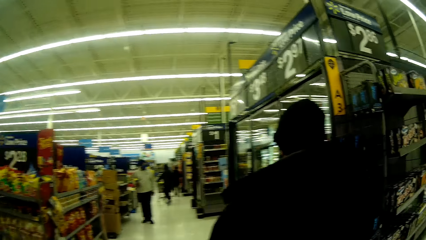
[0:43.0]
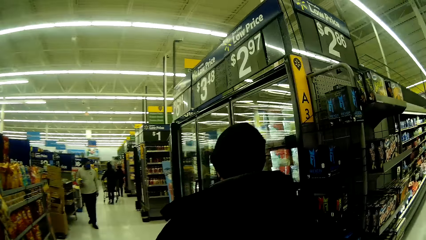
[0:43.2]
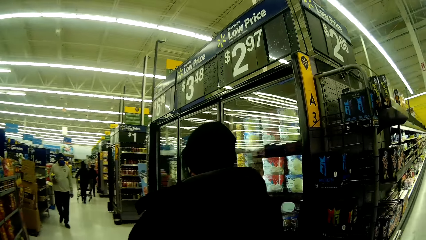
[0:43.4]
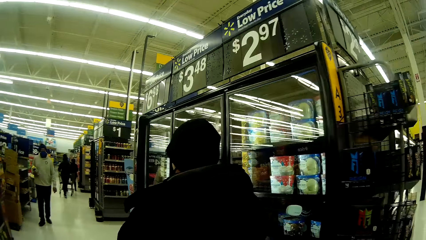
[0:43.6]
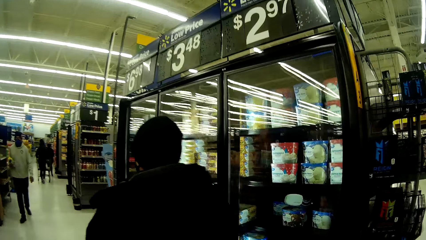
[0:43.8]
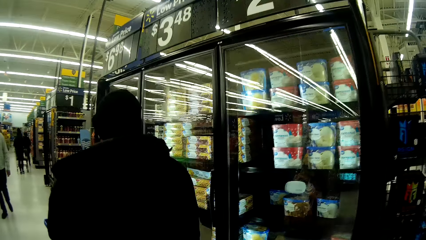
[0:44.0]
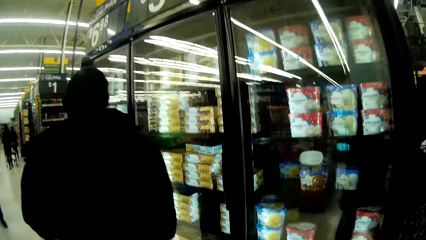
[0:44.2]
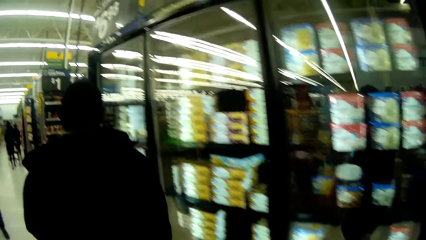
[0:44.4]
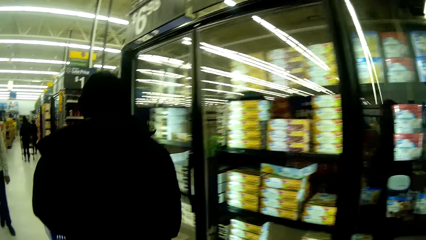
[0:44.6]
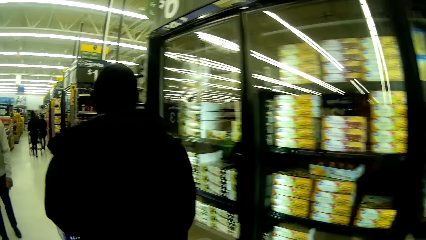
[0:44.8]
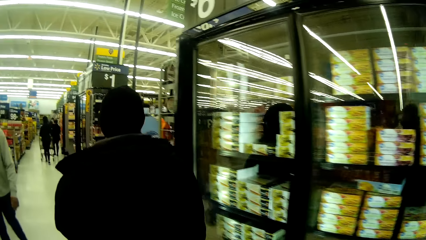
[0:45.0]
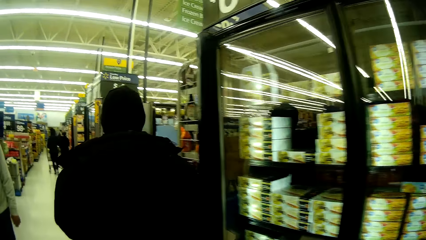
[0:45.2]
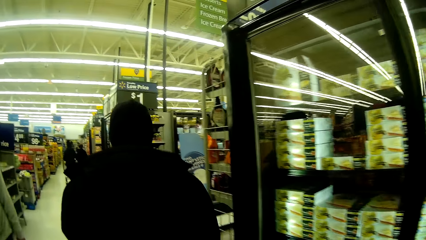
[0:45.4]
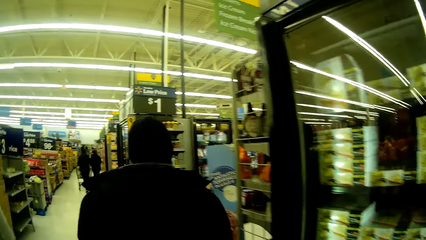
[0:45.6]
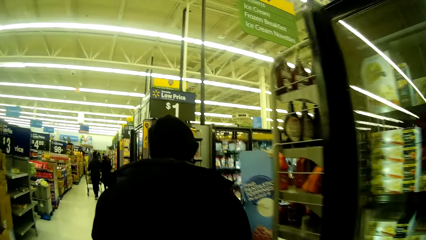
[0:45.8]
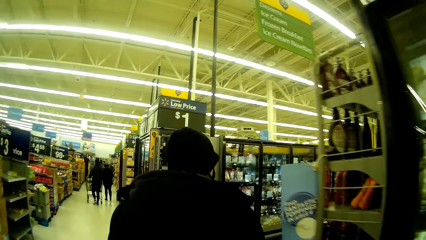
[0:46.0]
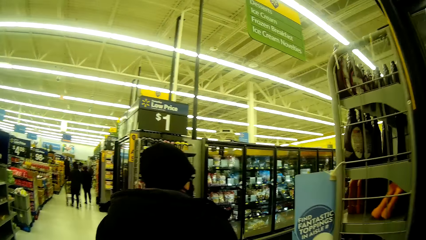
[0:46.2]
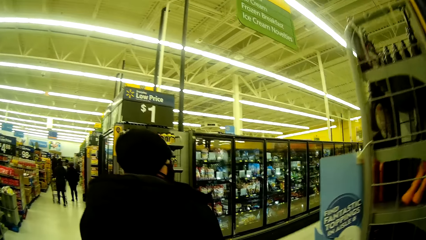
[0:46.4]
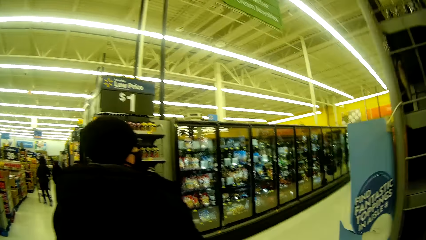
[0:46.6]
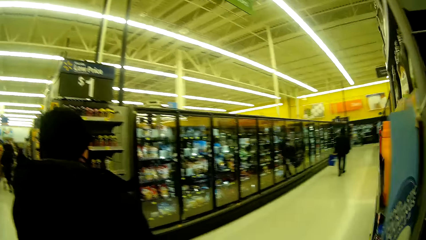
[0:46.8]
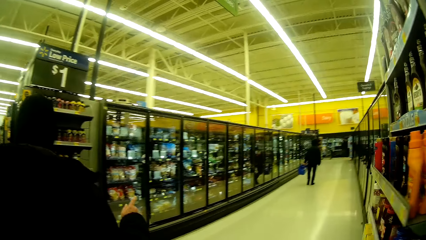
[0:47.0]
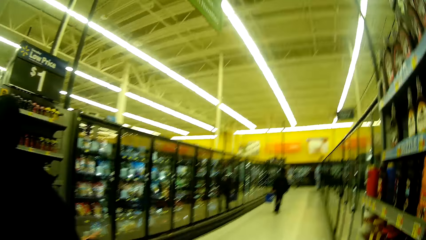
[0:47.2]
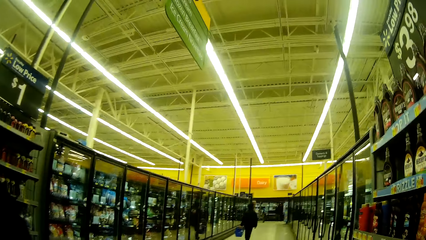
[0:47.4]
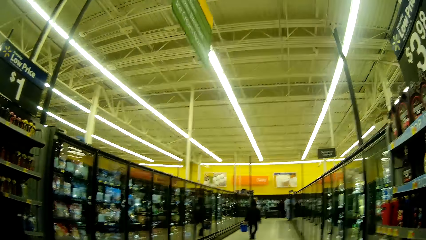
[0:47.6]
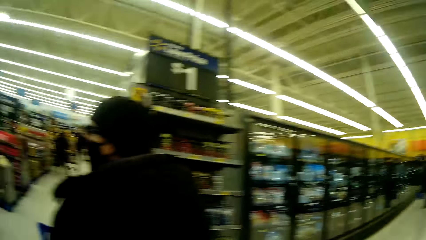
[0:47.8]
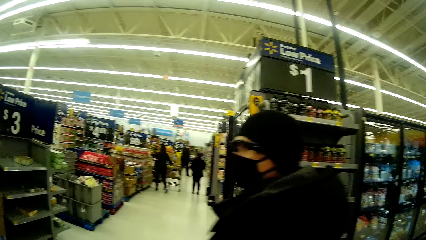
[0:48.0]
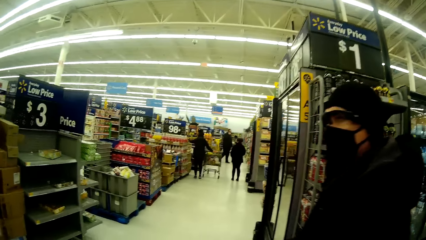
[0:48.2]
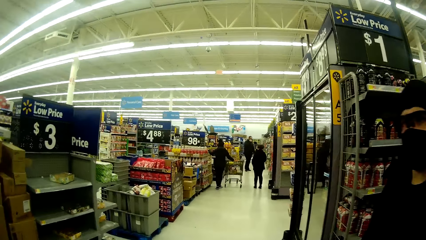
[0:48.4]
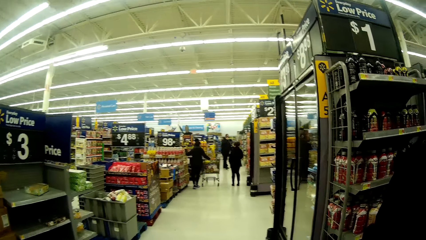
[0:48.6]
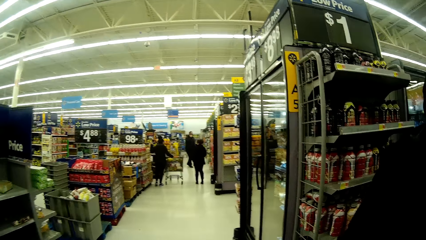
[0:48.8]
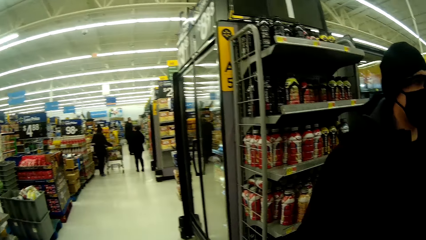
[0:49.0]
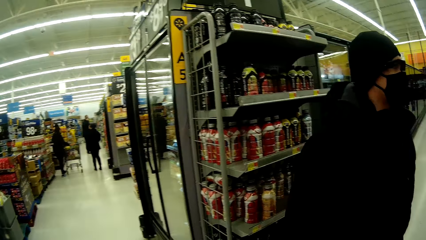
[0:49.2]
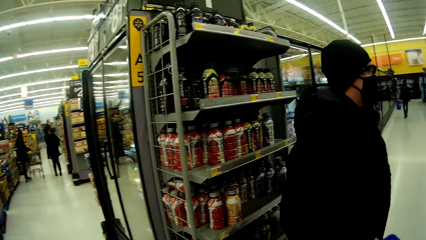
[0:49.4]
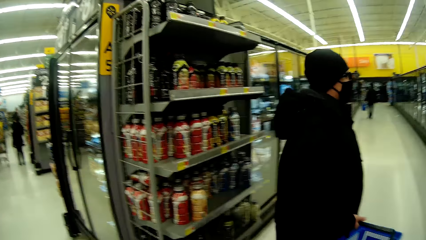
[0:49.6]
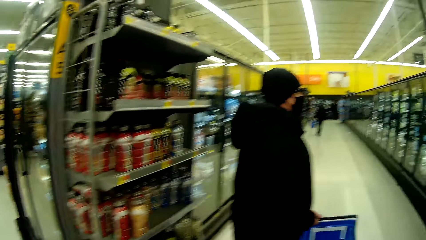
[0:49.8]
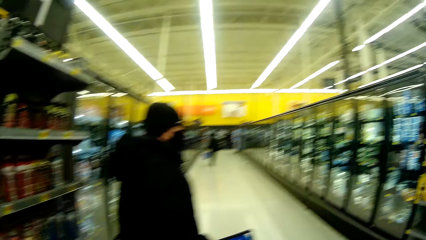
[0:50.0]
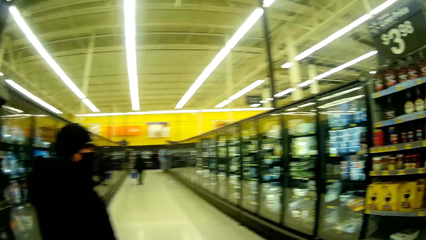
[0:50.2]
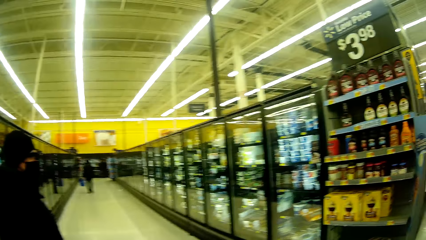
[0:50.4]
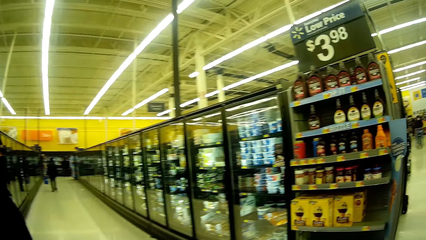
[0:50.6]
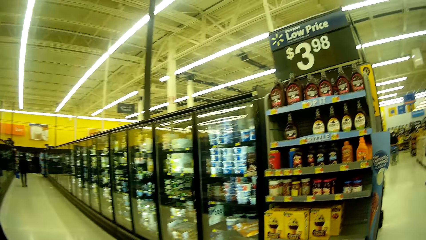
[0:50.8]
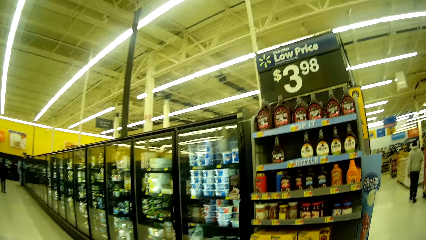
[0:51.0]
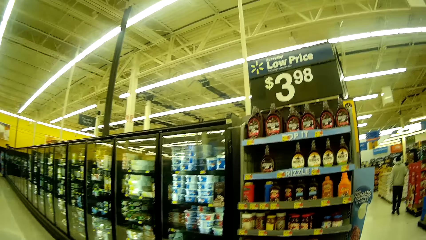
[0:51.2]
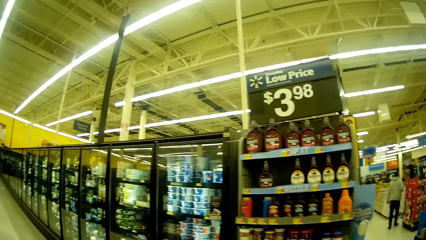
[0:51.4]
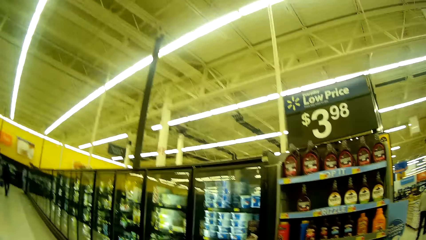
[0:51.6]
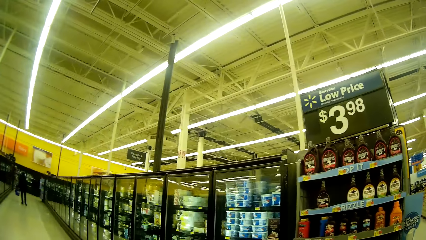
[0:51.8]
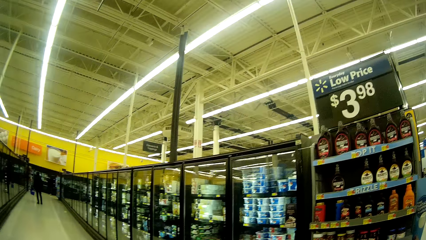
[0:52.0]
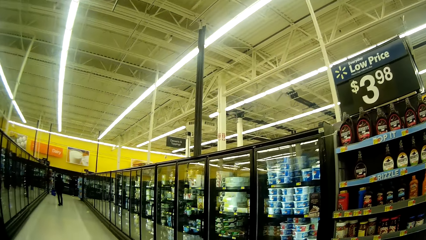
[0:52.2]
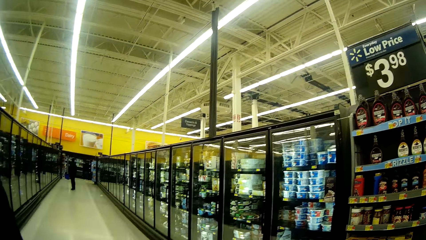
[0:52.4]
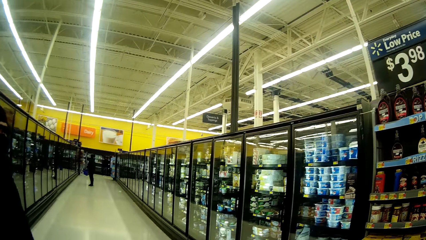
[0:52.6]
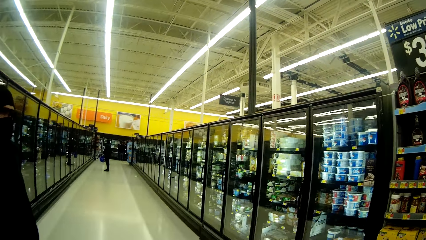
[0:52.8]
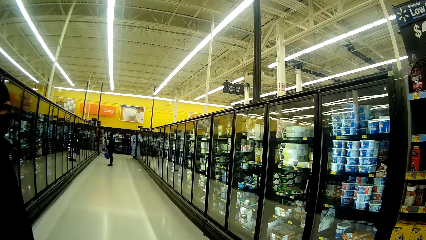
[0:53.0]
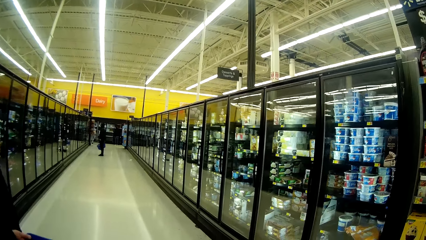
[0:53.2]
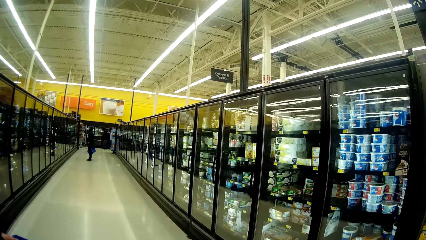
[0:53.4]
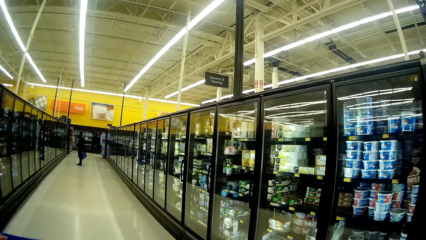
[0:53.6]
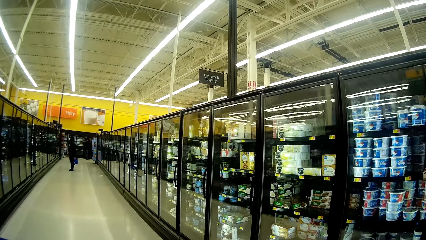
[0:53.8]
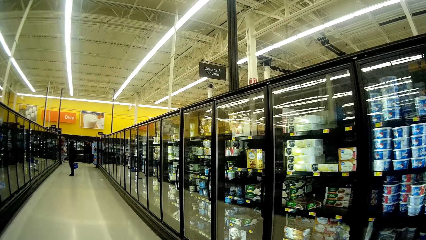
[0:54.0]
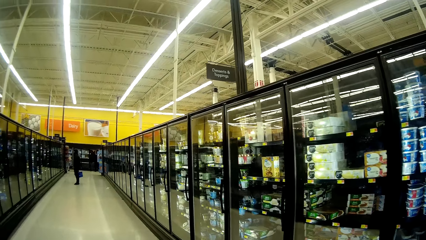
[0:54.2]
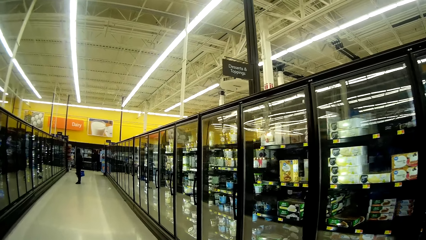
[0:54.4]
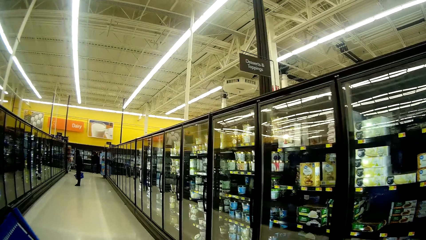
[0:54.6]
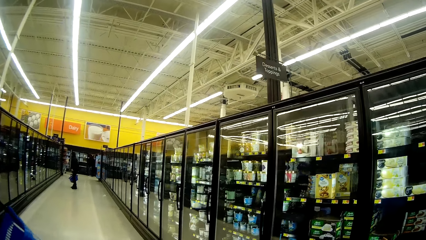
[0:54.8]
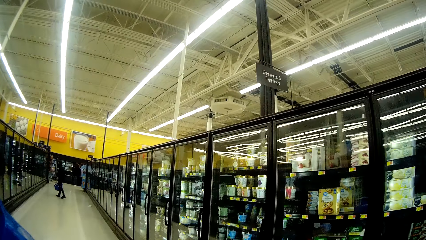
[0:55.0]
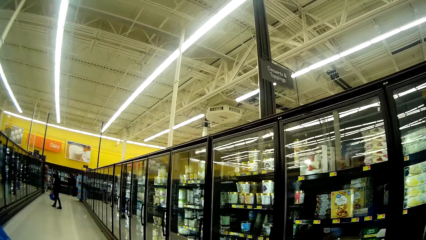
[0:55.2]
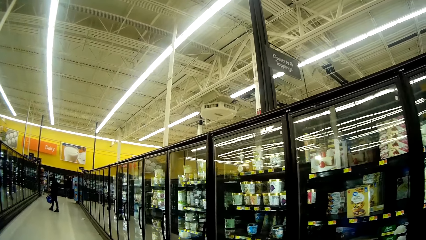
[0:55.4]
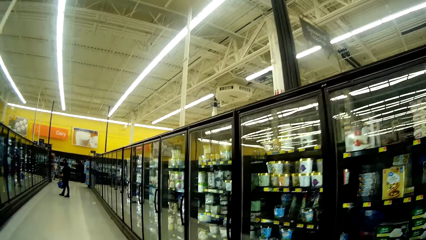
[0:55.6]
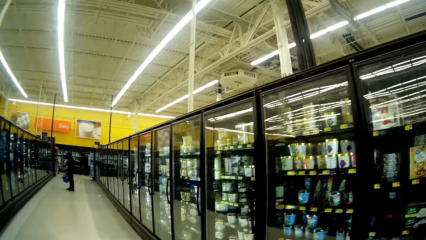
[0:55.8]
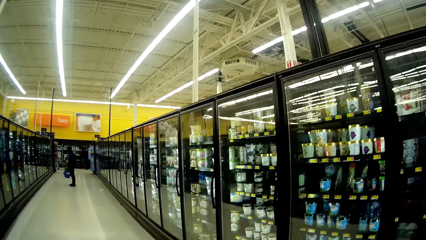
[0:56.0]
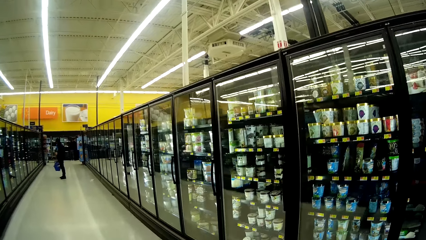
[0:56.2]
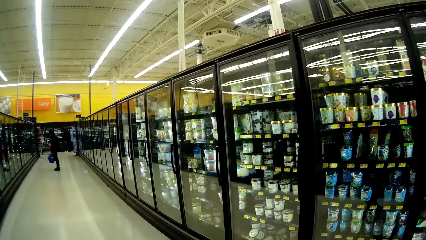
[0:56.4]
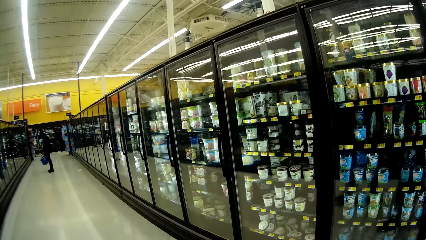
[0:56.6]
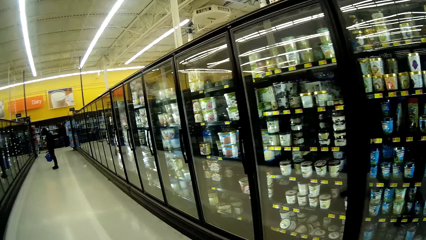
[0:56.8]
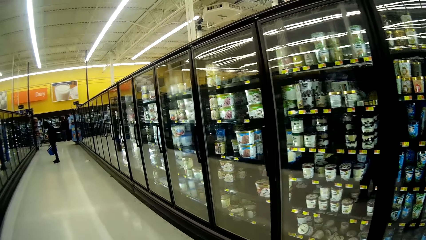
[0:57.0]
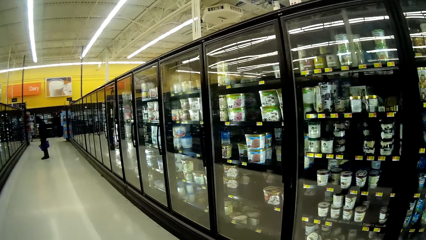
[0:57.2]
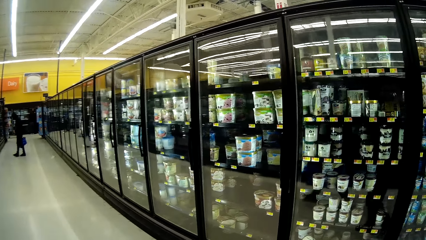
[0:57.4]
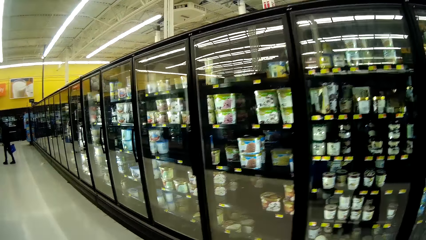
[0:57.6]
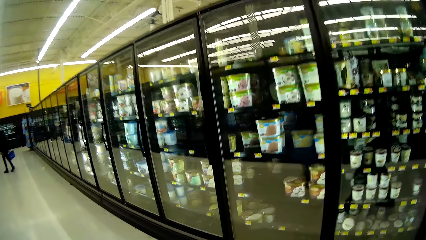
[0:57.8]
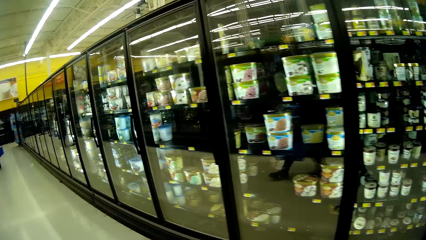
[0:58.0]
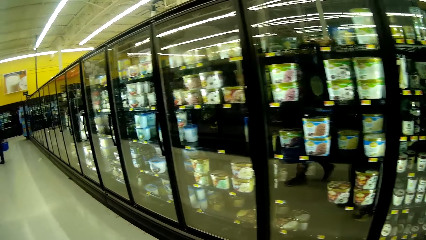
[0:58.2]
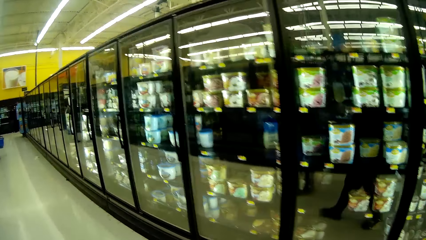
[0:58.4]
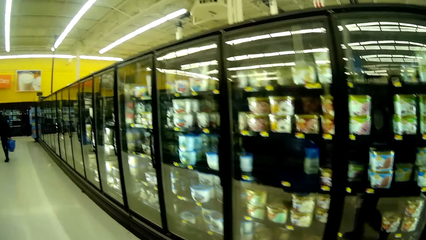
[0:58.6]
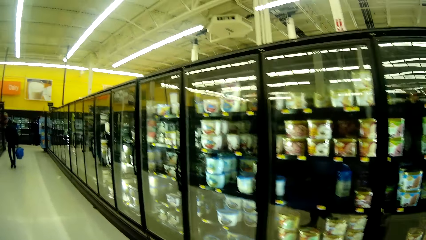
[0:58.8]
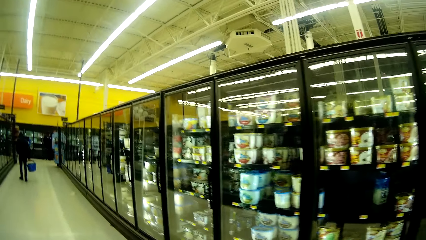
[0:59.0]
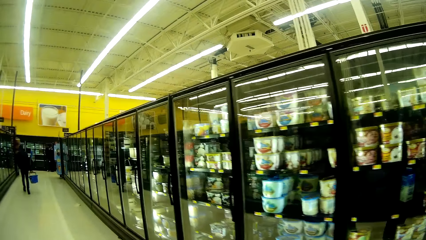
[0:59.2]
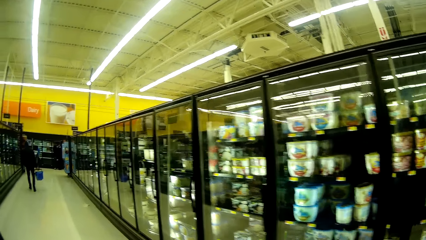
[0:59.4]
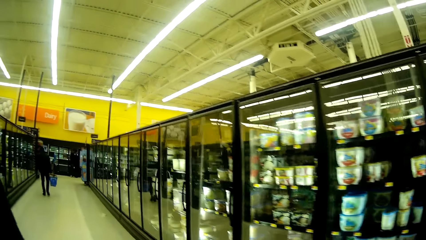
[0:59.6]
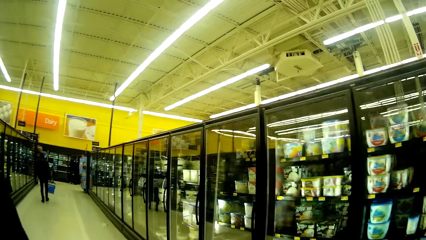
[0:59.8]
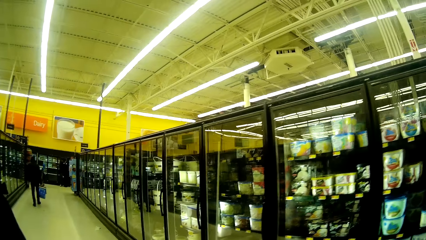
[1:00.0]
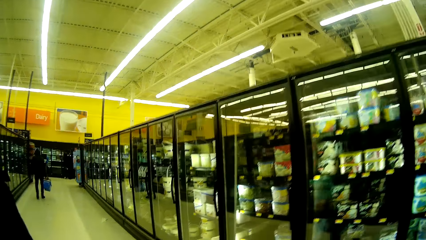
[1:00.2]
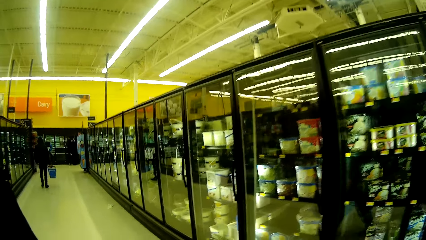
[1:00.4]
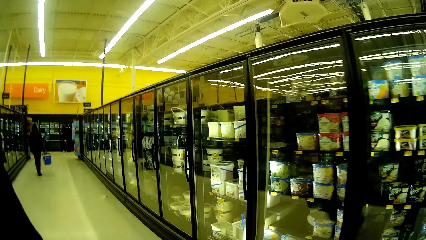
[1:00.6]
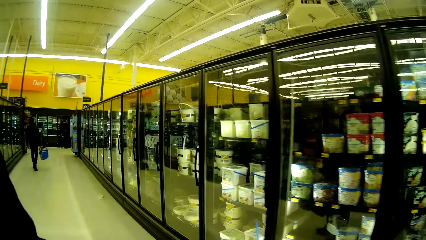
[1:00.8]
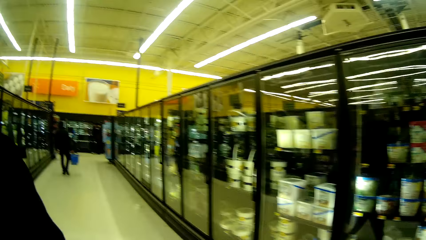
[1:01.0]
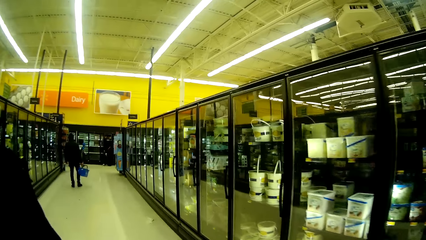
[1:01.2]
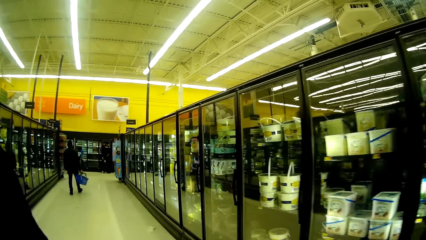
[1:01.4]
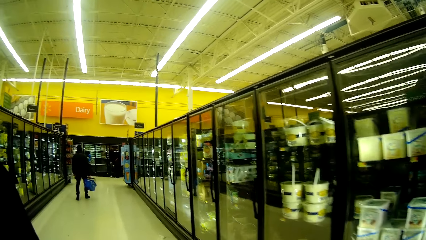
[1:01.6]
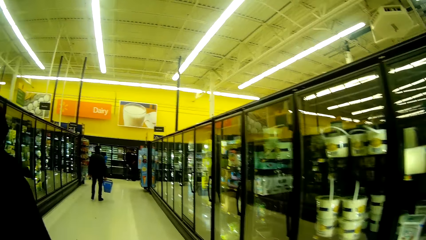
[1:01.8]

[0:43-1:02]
The camera wearer converses with a man. They walk around the supermarket with the man. They do it again.
